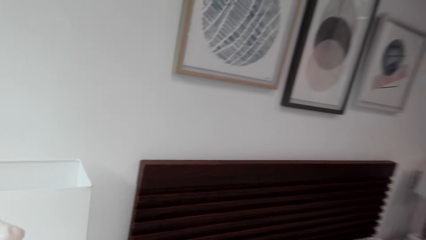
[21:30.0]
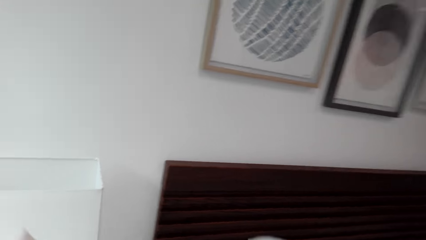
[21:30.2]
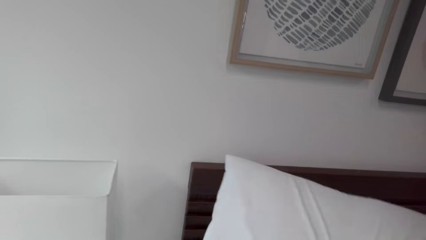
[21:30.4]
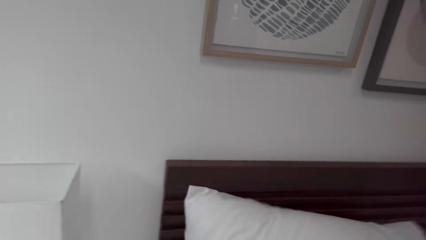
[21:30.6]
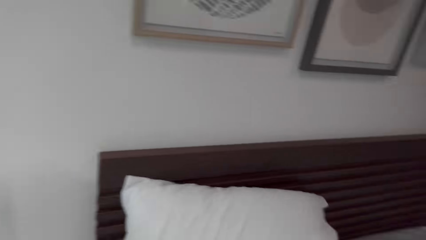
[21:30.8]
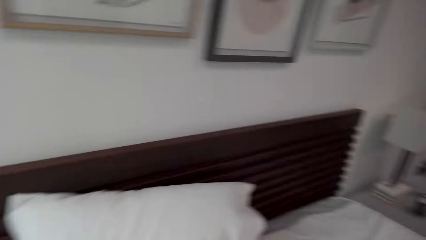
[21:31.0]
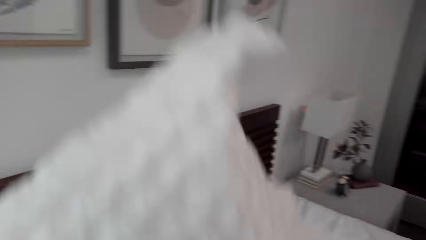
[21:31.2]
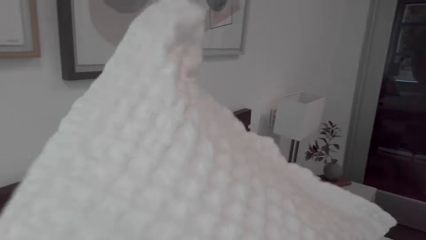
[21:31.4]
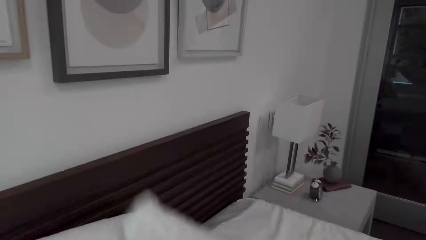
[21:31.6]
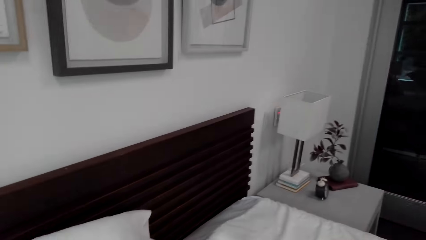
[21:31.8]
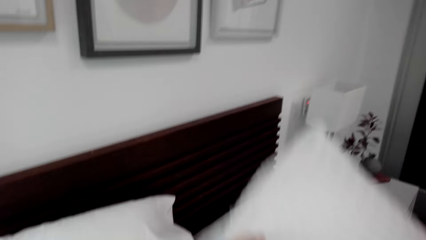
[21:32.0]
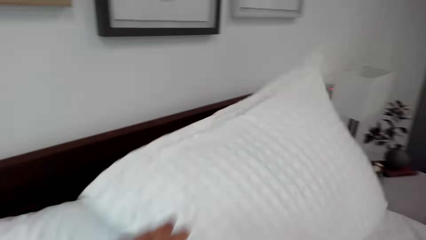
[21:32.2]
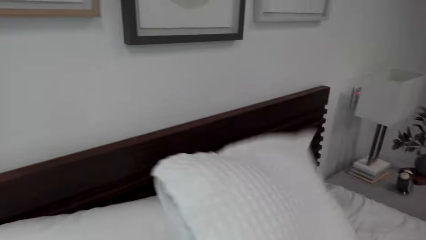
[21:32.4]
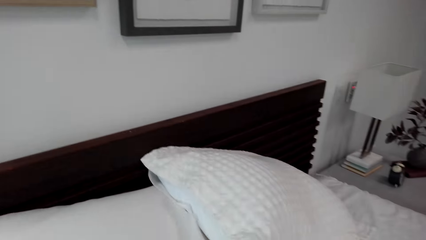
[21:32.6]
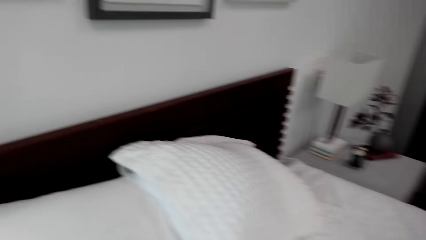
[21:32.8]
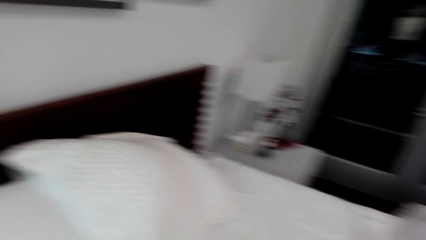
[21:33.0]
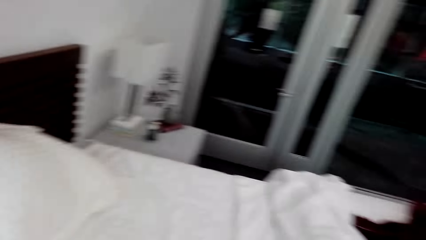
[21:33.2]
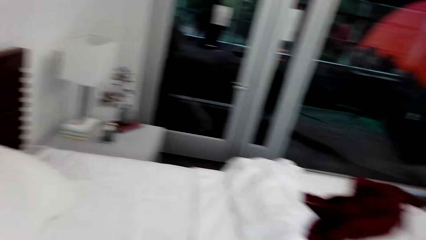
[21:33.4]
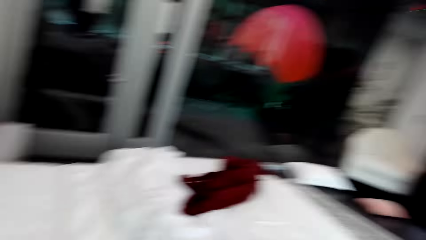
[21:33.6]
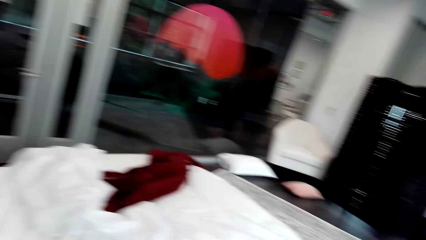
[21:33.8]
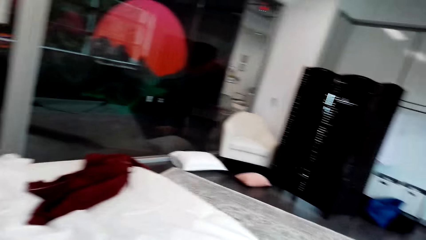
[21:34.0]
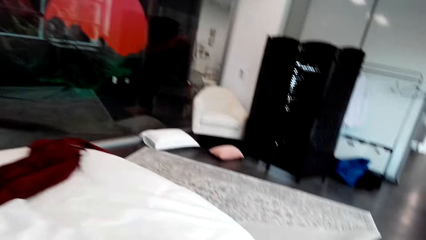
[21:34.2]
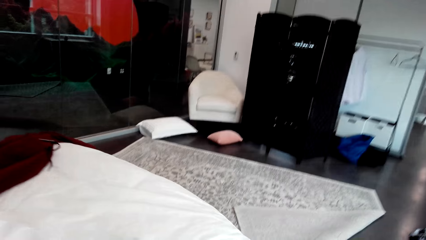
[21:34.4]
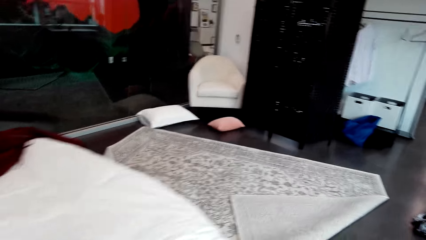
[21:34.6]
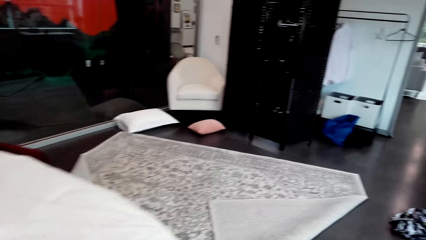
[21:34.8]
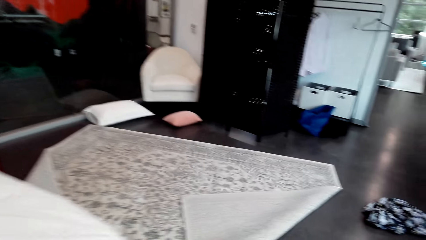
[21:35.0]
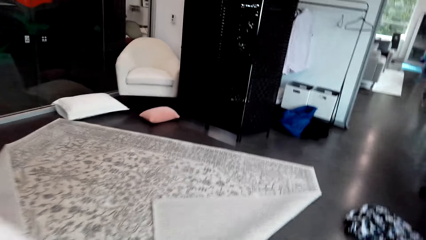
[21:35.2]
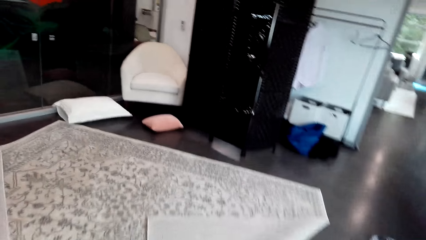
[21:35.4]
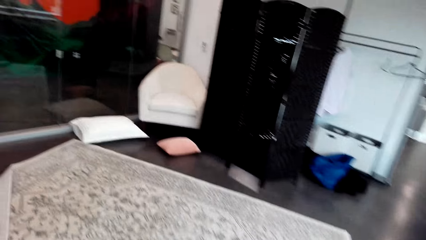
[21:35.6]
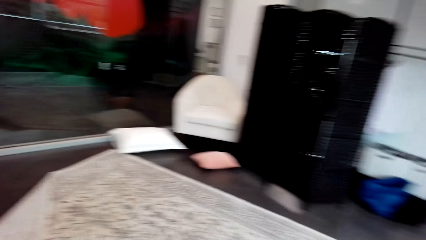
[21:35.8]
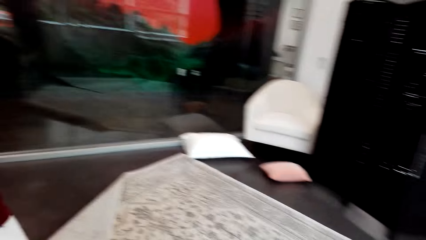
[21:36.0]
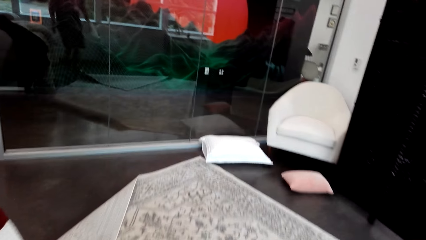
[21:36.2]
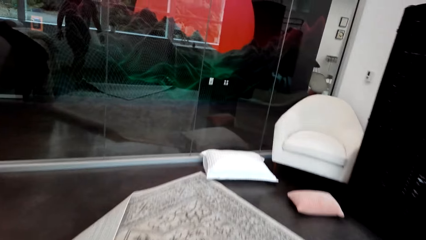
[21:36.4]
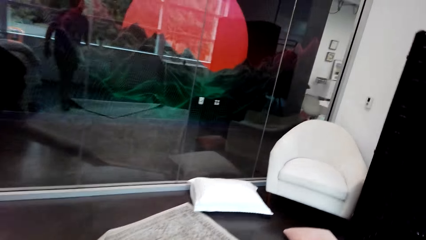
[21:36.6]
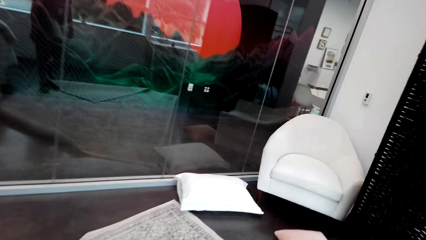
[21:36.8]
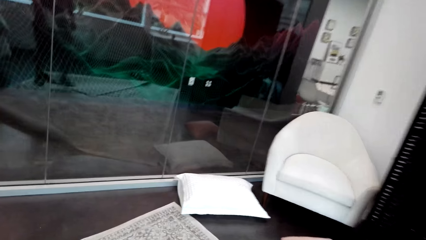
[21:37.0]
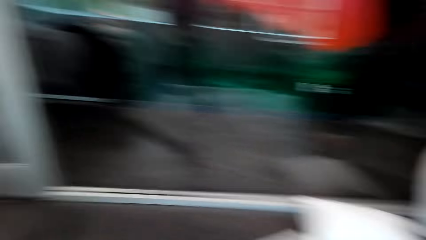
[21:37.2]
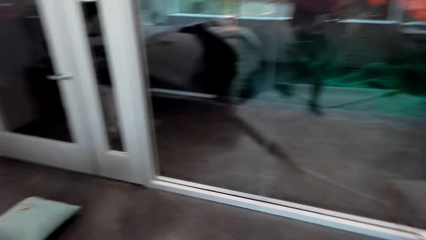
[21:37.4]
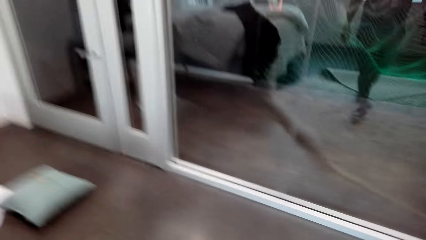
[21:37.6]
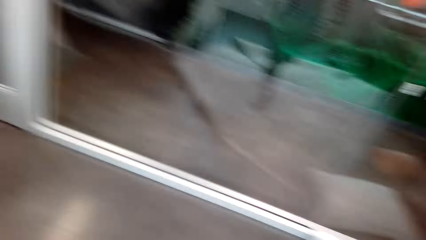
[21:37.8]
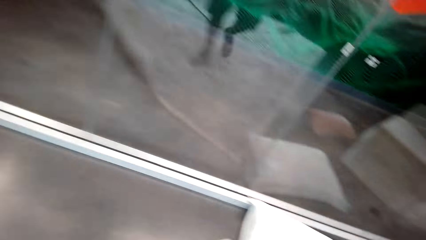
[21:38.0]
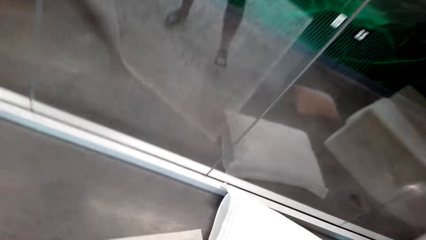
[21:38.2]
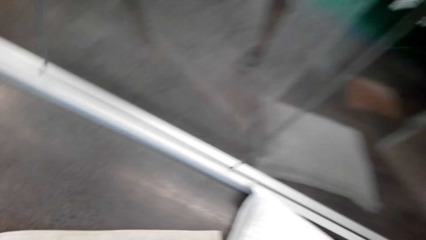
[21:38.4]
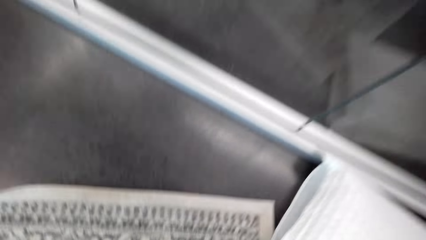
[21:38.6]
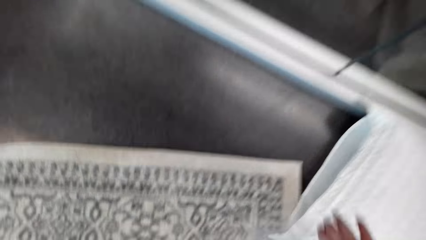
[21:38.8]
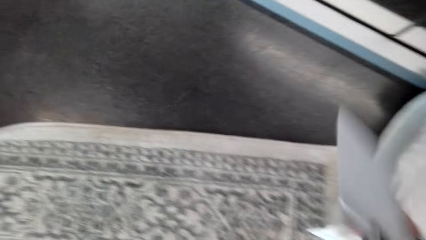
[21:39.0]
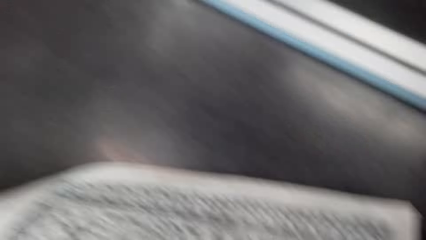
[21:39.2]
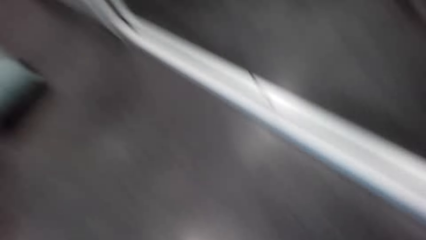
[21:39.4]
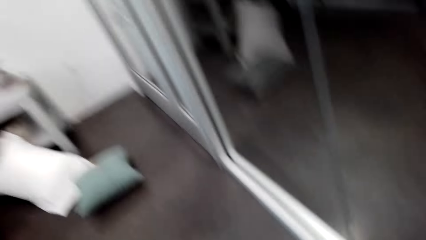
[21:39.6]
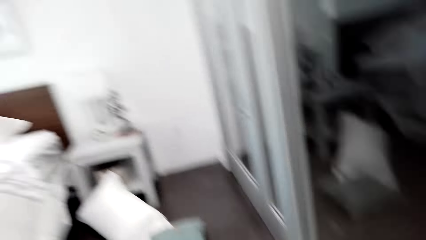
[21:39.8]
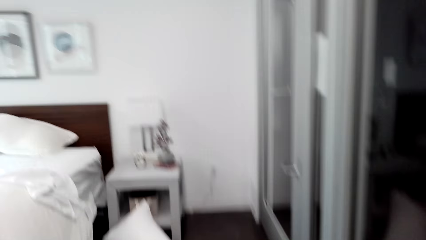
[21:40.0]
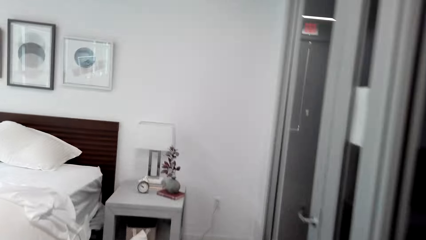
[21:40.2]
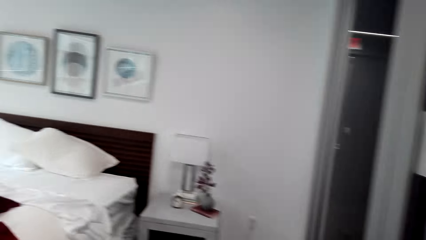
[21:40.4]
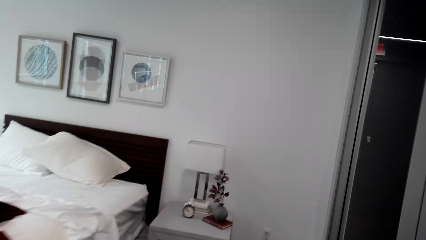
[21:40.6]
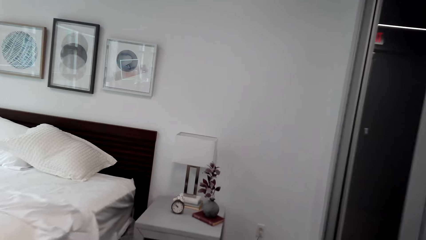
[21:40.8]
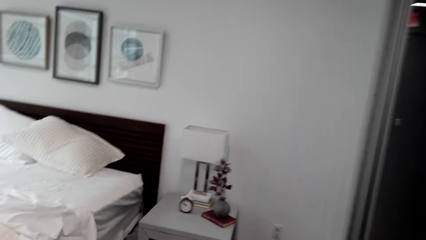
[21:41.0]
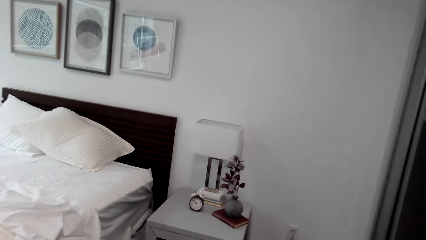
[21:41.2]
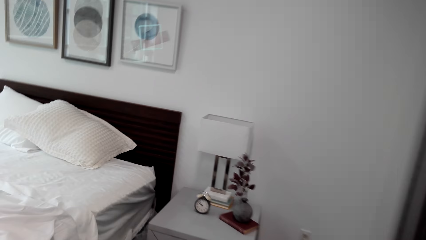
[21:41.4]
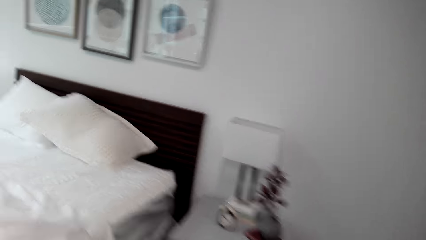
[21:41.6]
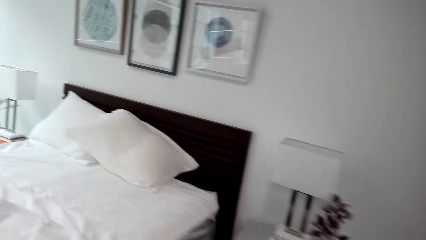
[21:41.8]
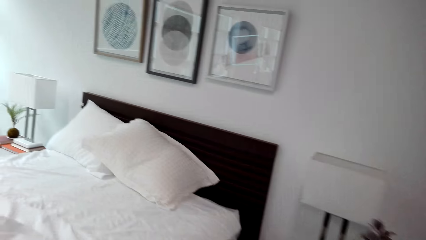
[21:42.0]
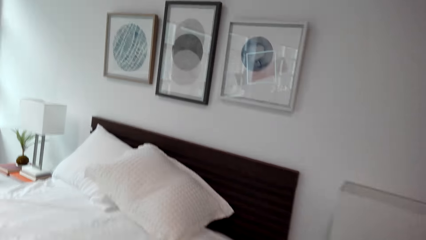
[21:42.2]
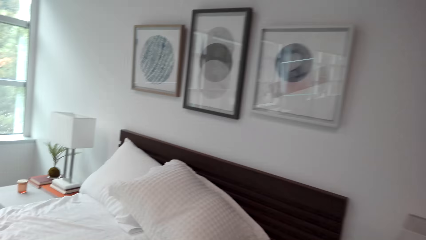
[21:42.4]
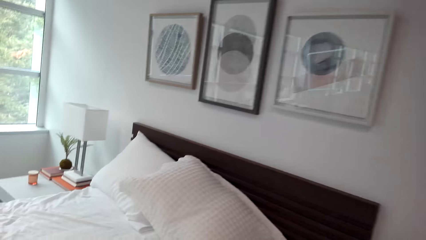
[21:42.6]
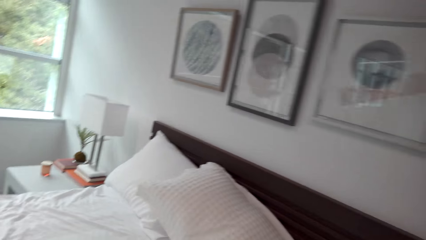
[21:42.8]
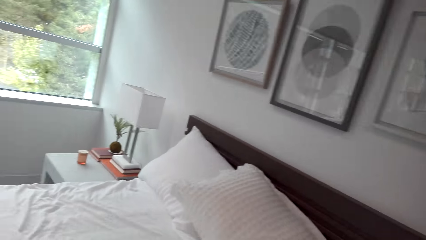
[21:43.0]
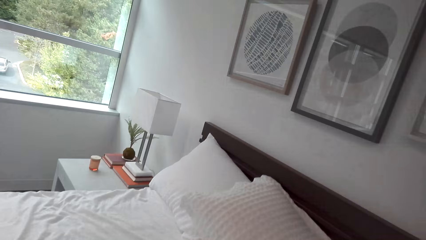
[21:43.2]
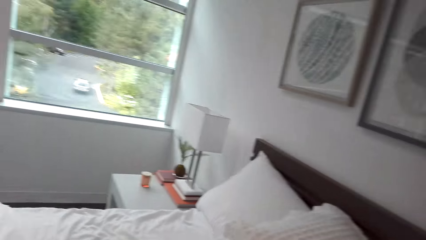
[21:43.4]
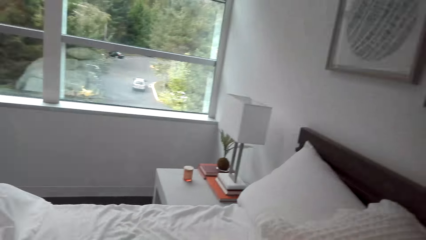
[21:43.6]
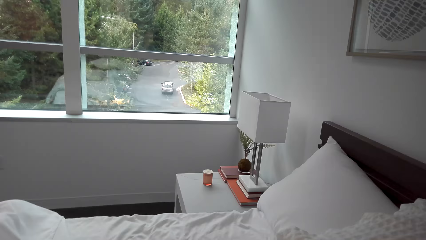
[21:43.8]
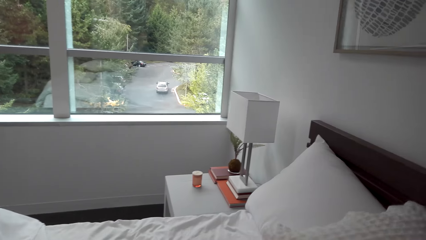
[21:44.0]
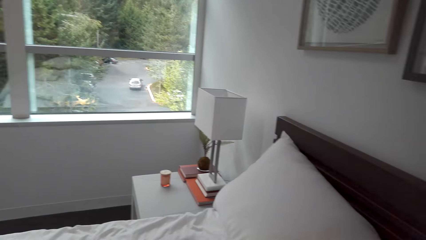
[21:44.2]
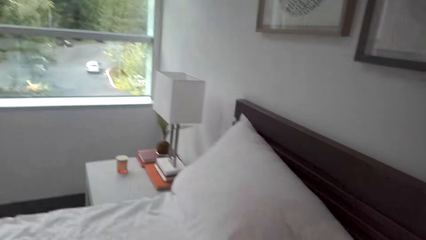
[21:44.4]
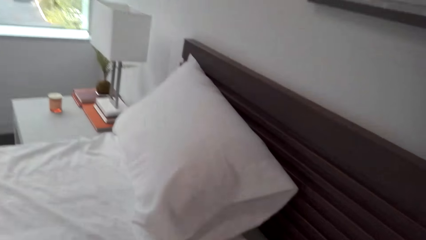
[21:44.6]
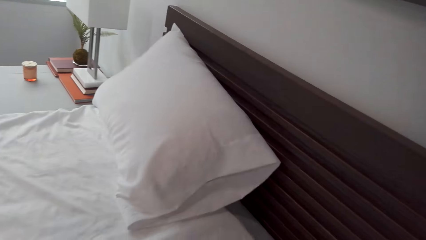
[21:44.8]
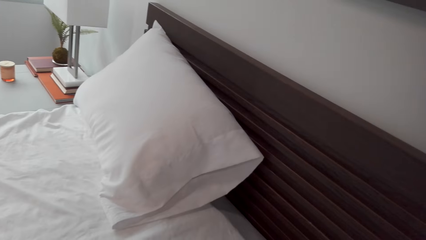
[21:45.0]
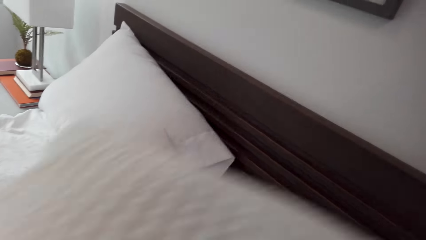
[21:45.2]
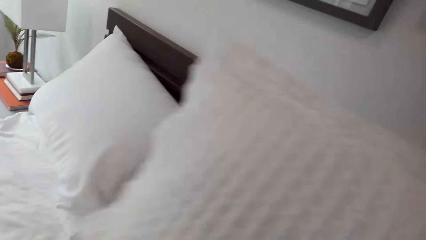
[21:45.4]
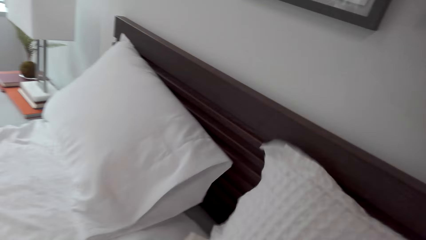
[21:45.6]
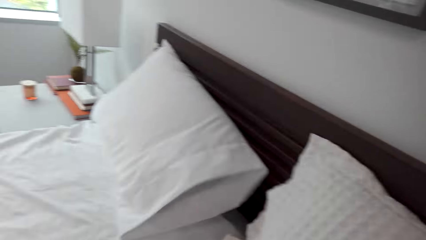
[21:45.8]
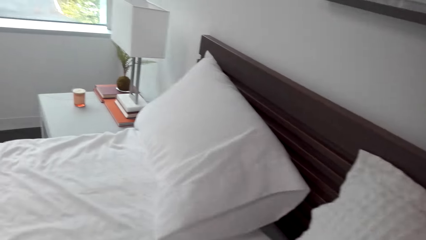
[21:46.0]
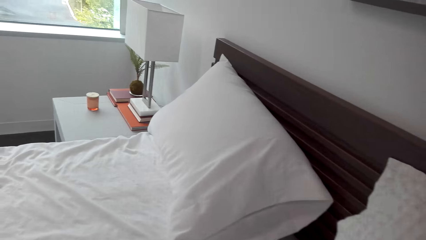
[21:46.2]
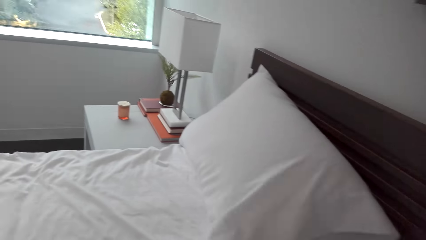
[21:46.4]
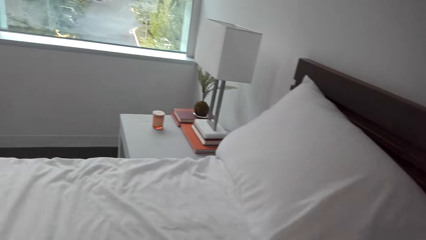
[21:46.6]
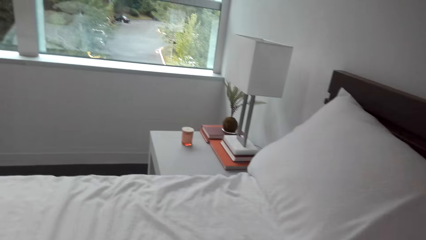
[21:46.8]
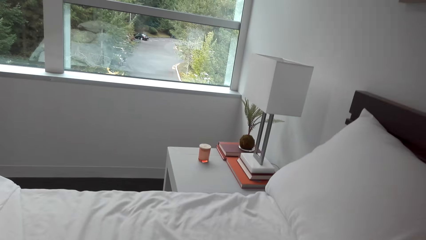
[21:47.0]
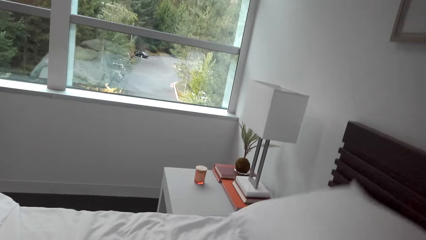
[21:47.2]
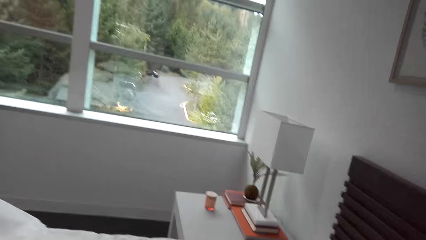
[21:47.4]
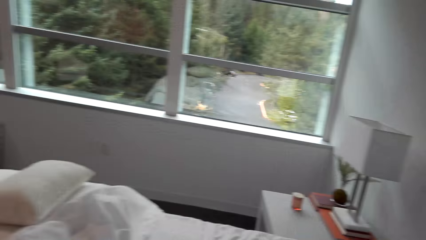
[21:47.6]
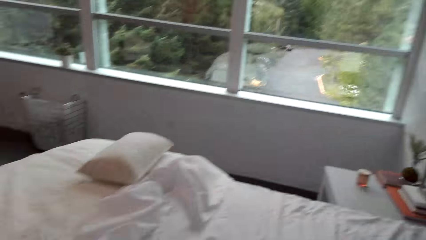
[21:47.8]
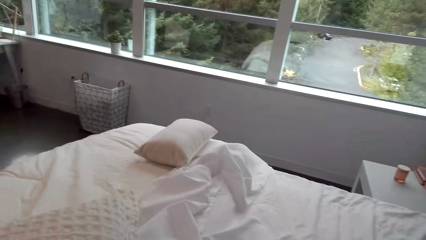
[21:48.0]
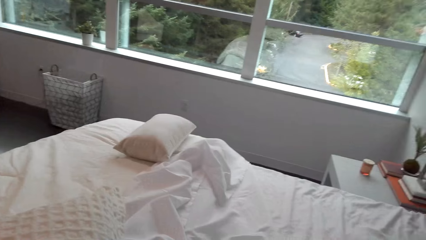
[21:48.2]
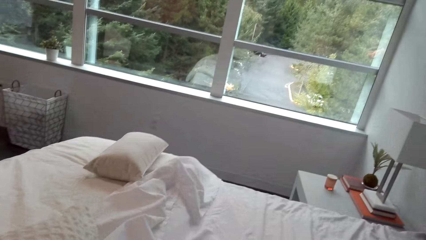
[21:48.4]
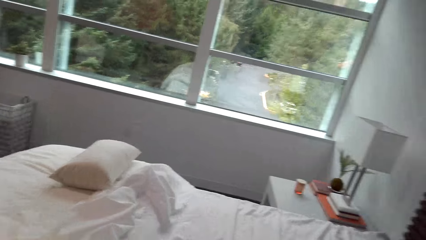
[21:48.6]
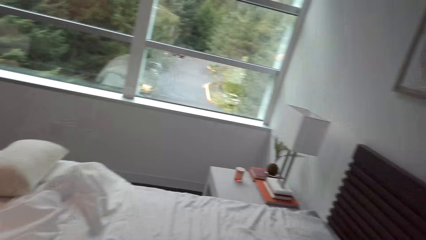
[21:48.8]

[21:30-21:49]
The camera wearer places a pillow on the bed. They place the other pillow on the bed. They walk around the room. They collect the pillows on the room floor. They walk towards the bed. They arrange the pillows on the bed. They pick up a pillow and place the pillow on the bed. They pick up a pillow. They look around.
